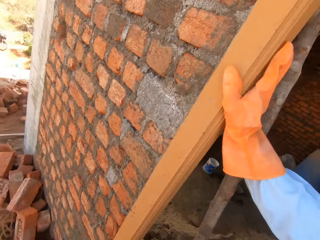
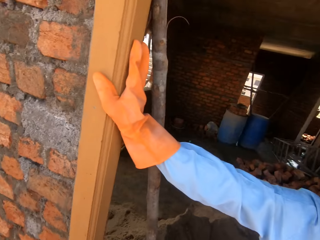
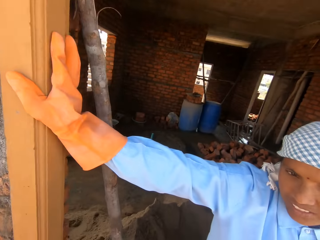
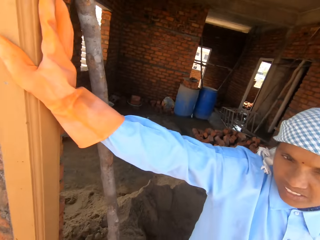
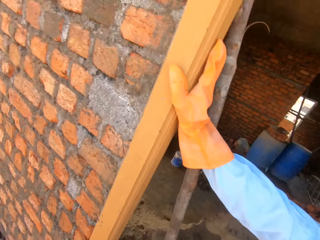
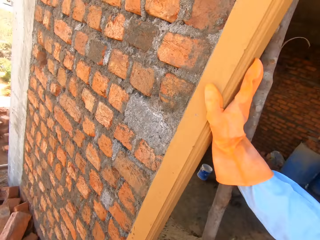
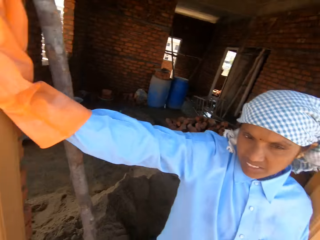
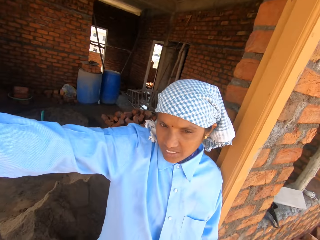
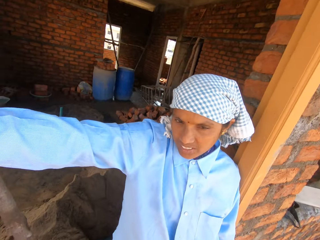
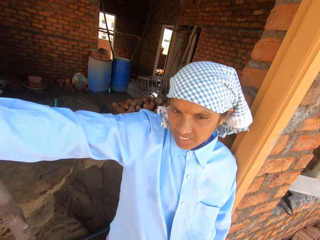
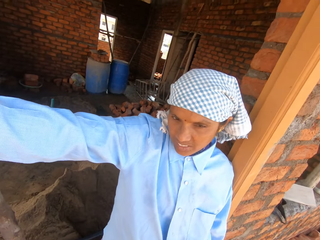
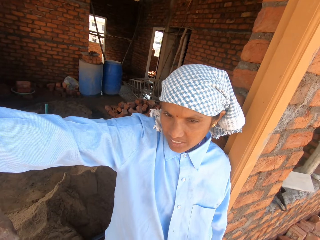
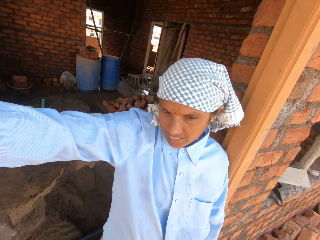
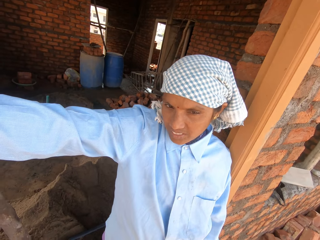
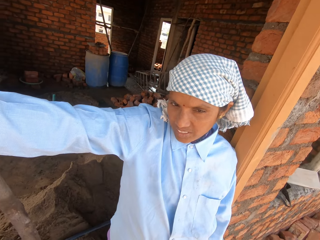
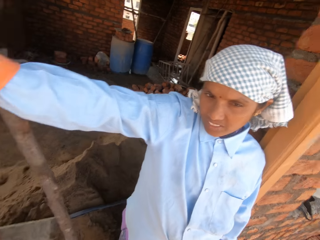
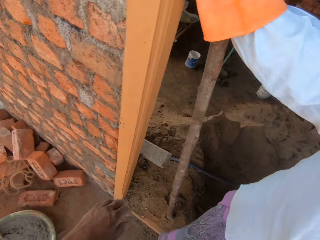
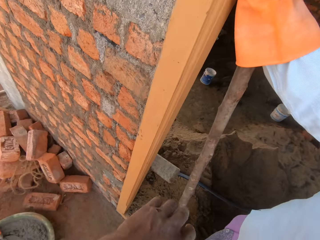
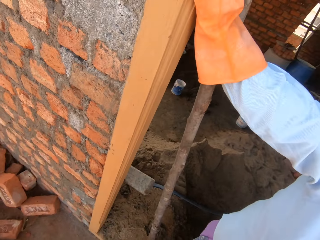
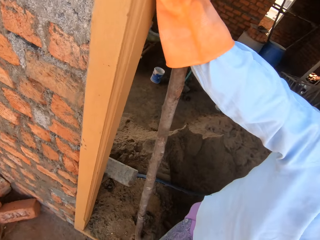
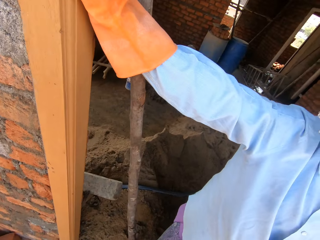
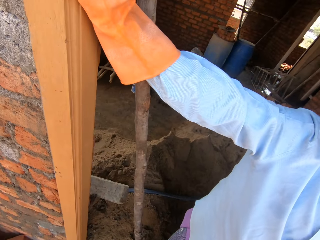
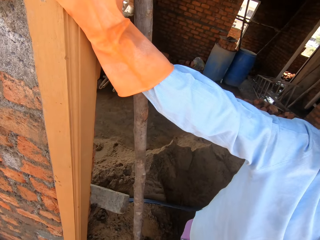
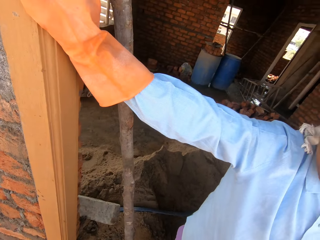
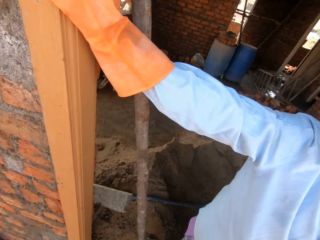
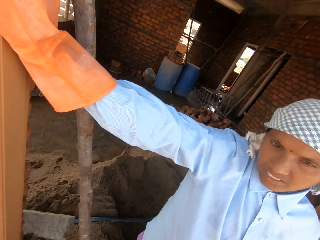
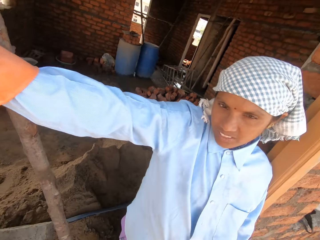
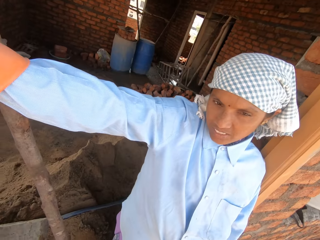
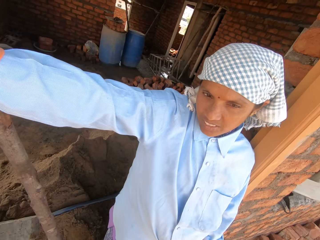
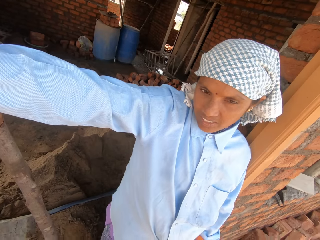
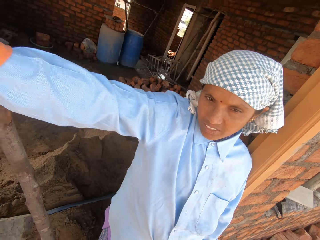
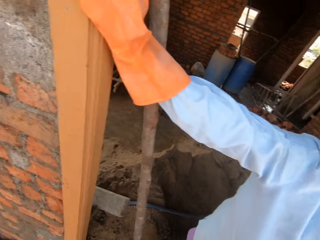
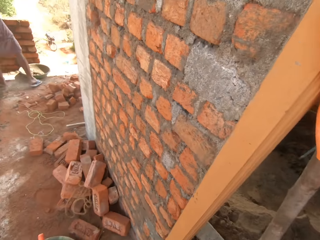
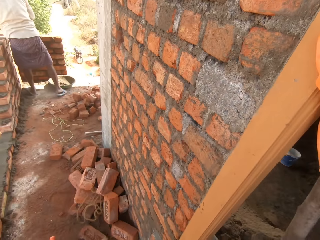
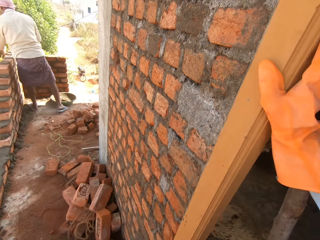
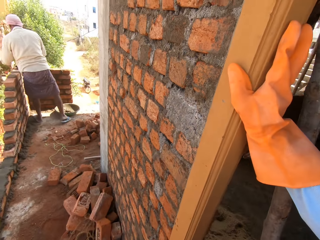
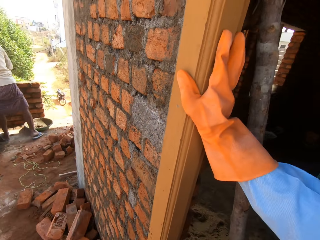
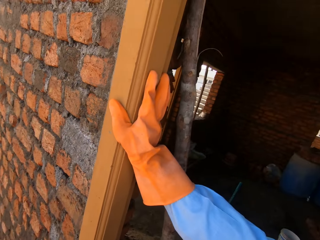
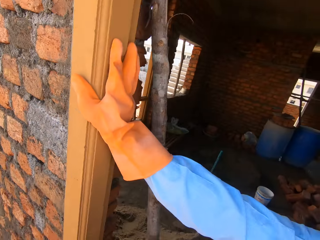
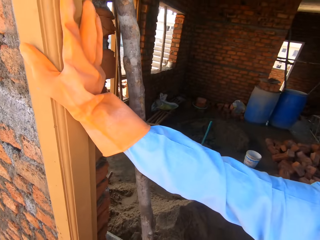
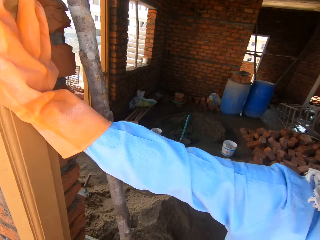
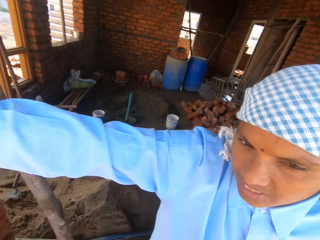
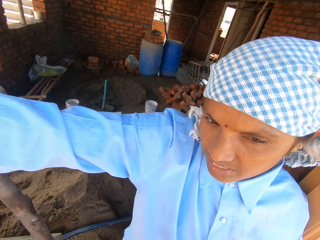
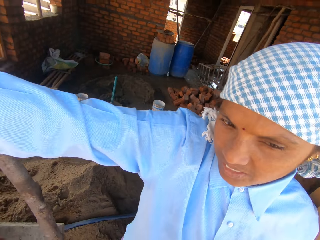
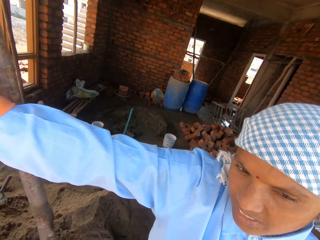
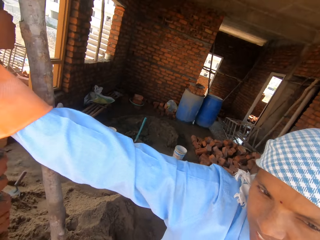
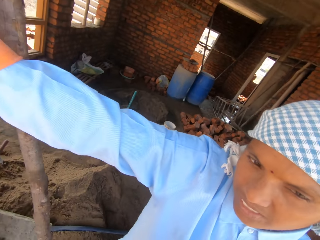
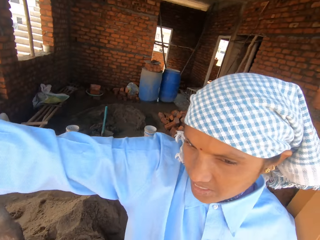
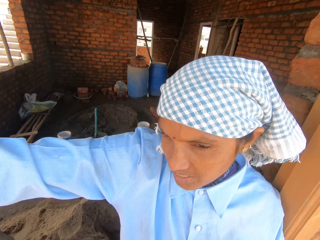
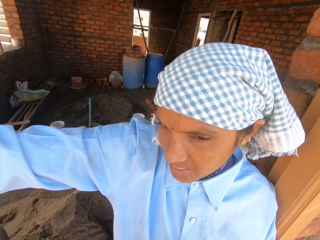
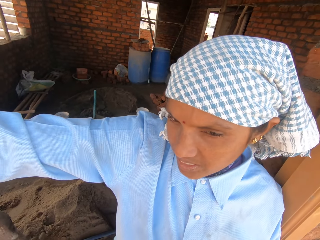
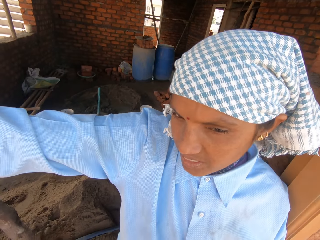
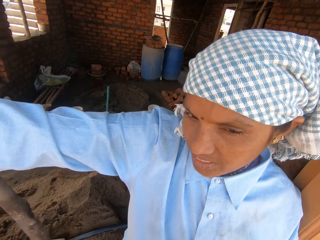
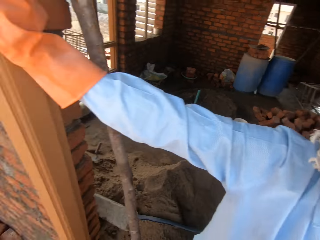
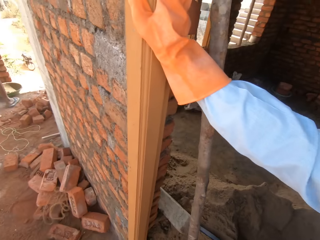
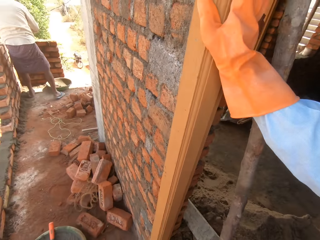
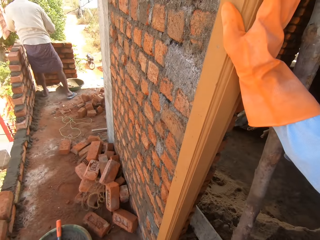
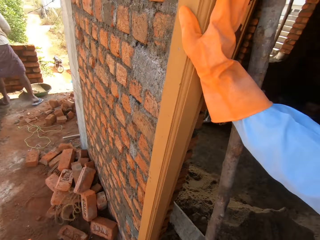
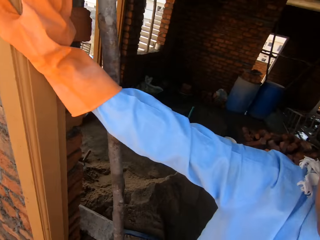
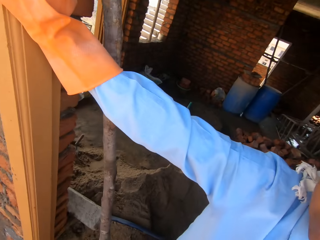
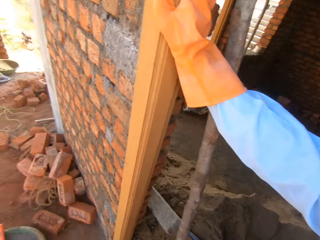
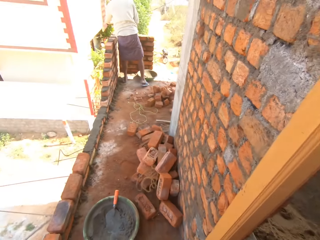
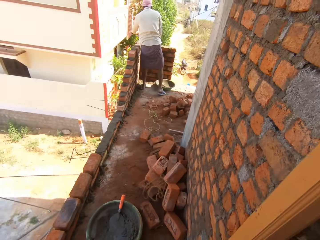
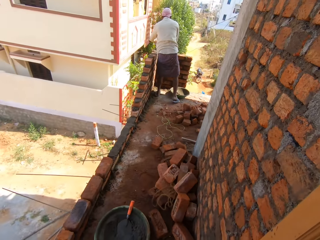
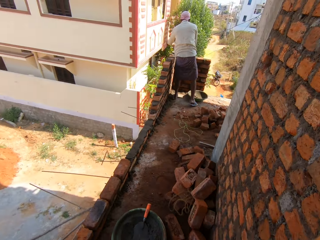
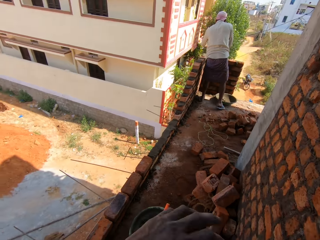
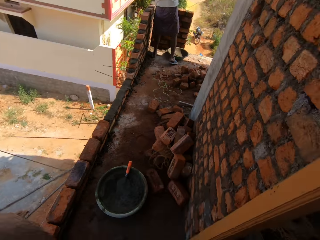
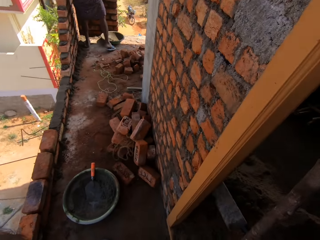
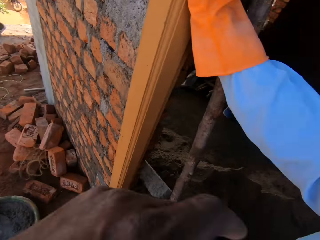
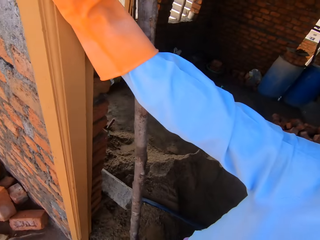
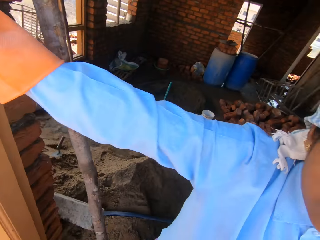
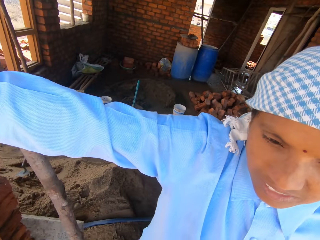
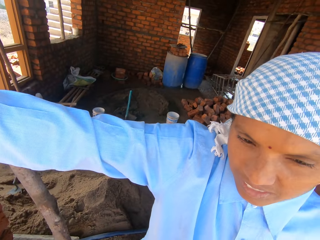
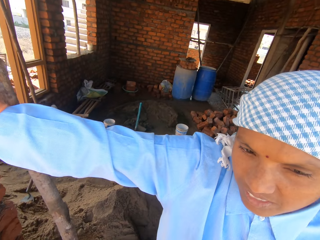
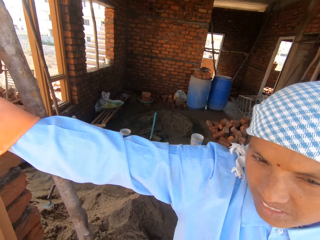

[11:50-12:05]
The camera wearer gesticulates with his left hand. The man touches the set of bricks with his left hand. The man levels the concrete mix on the set of bricks with the gauging trowel in his right hand.

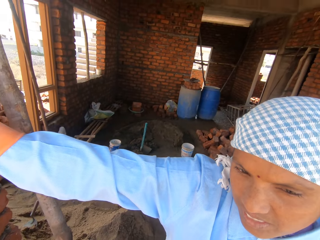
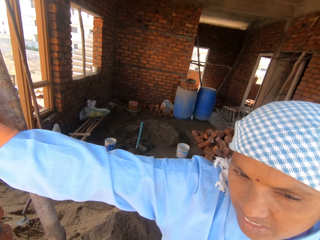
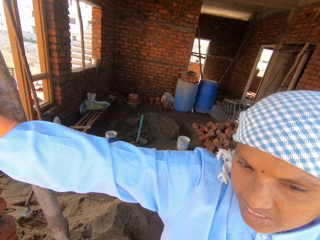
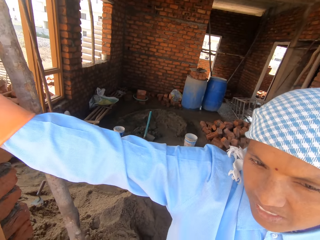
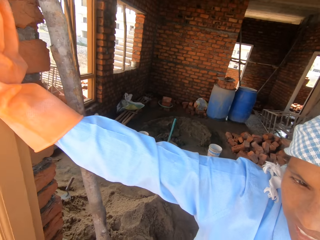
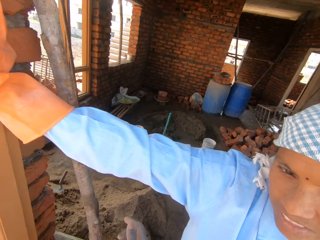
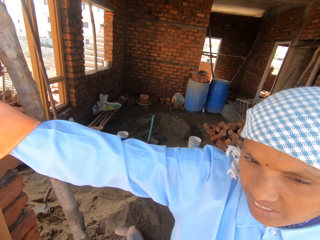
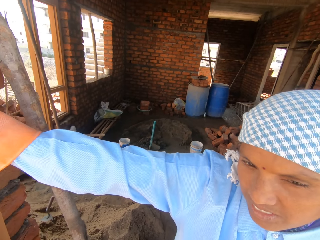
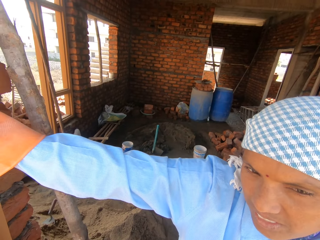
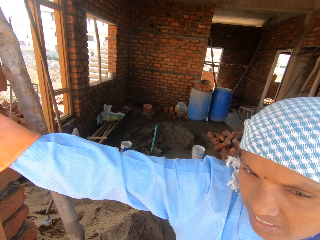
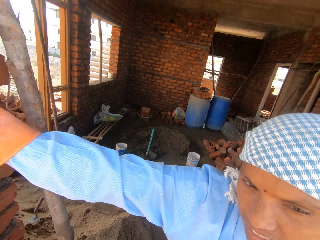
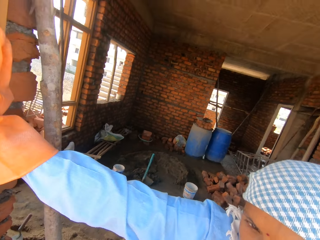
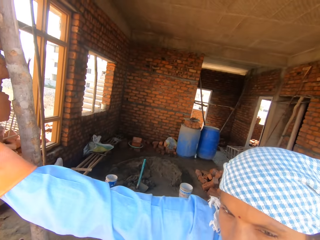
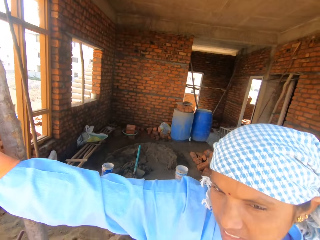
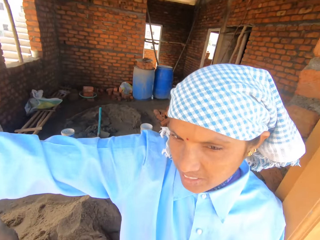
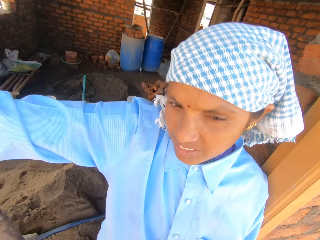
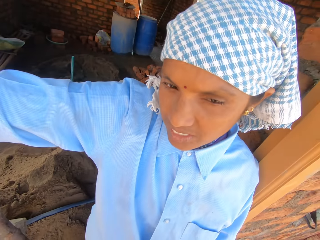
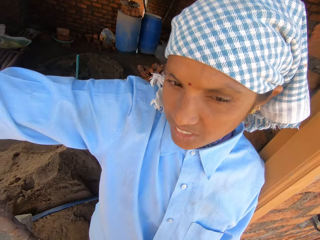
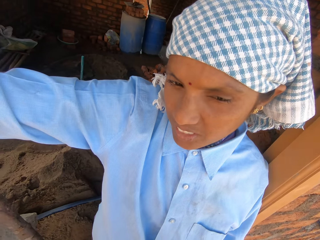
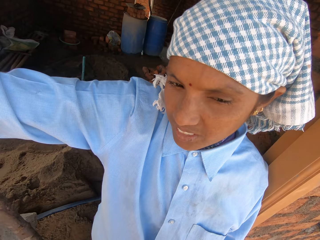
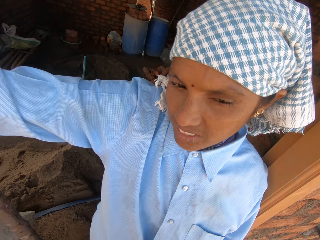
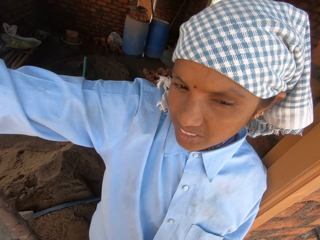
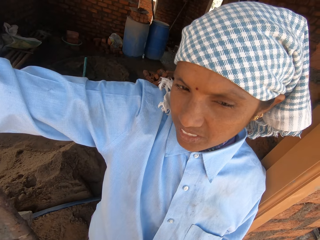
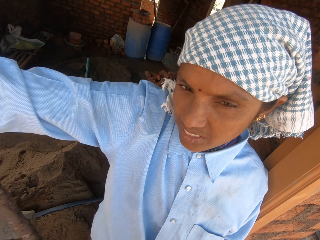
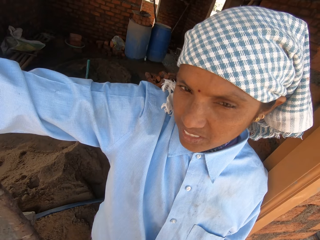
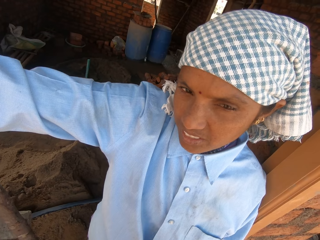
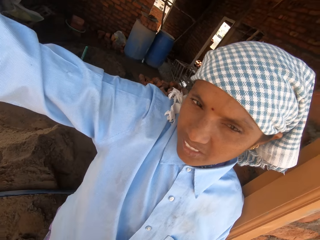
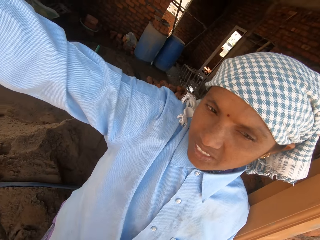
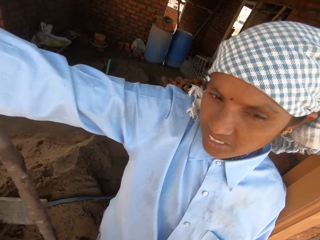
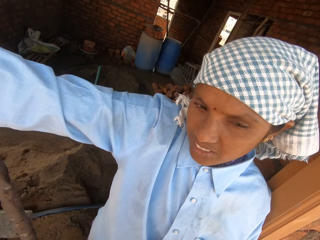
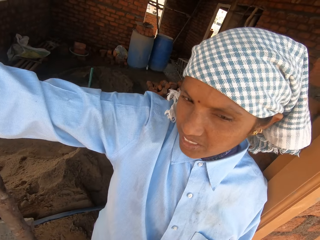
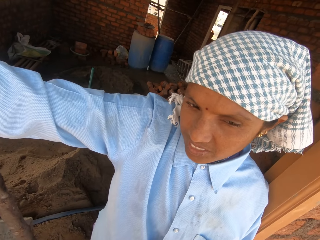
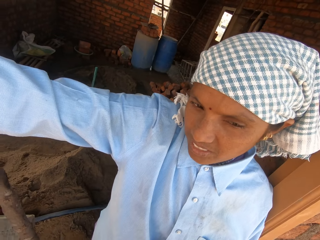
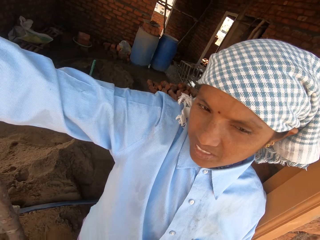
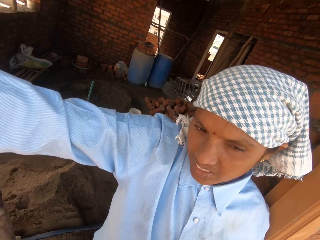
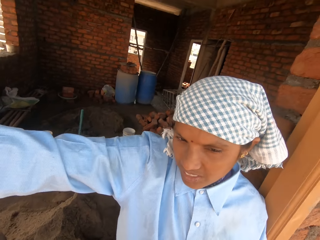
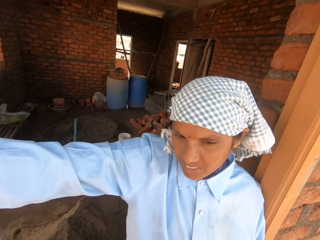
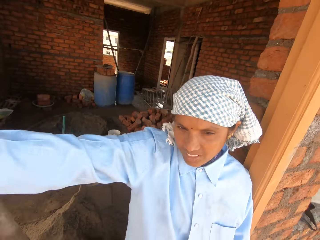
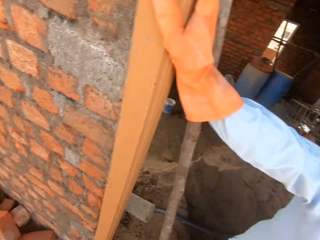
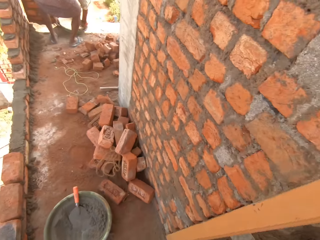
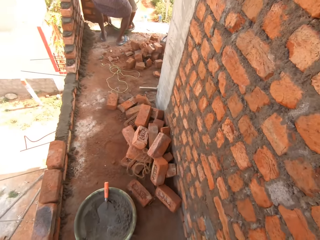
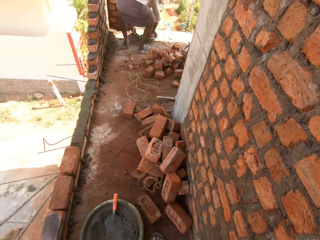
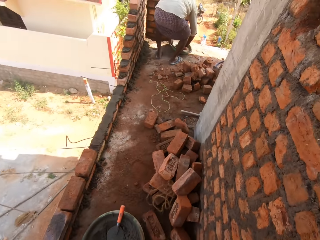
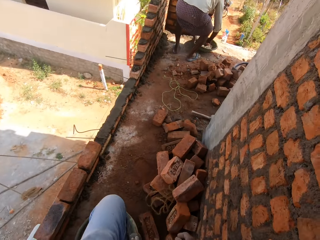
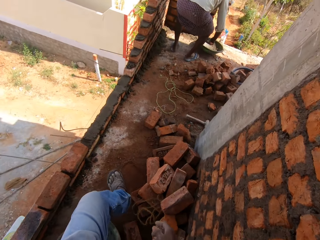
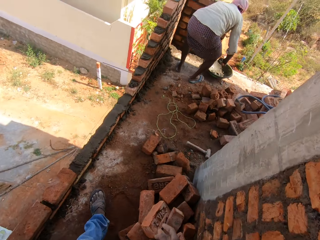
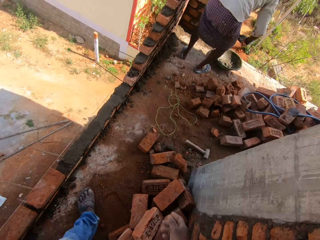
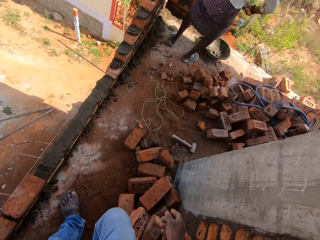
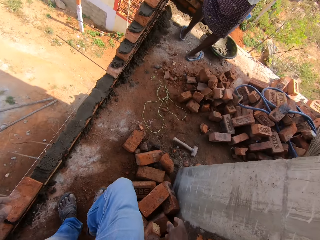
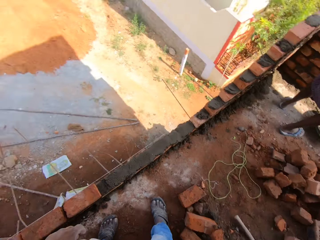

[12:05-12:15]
The man holds the bowl on the floor with his left hand, packs some concrete mix in the bowl with the gauging trowel in his right hand, and moves the bowl on the floor with his left hand. The camera wearer walks around the construction.
